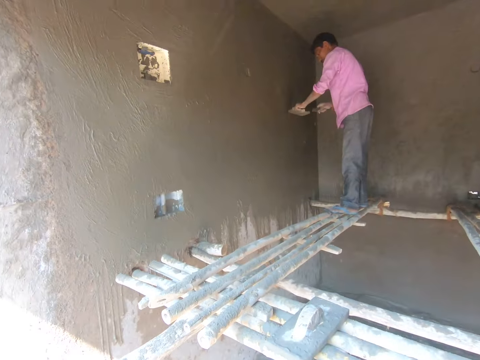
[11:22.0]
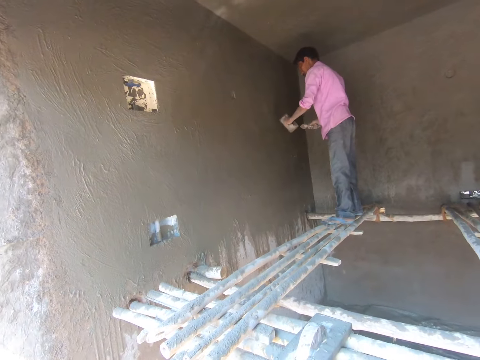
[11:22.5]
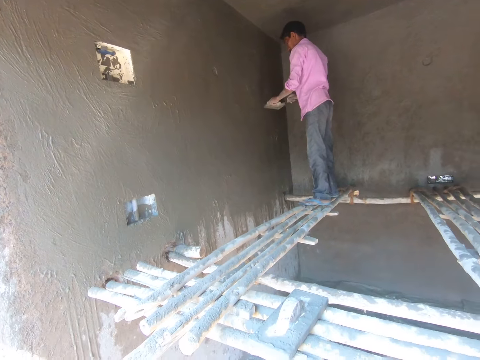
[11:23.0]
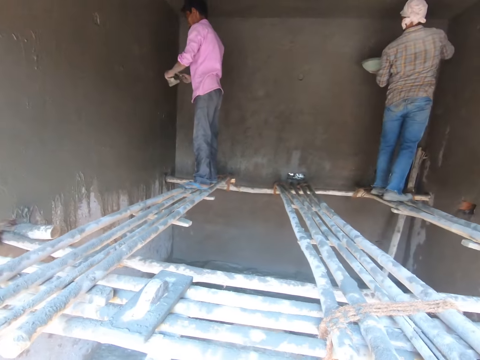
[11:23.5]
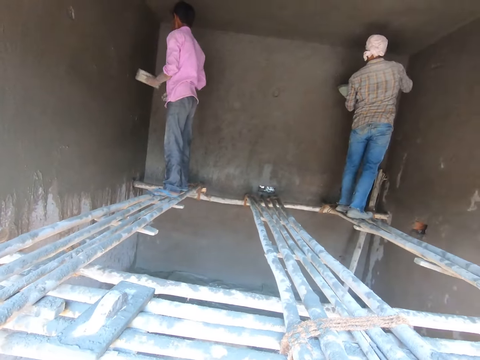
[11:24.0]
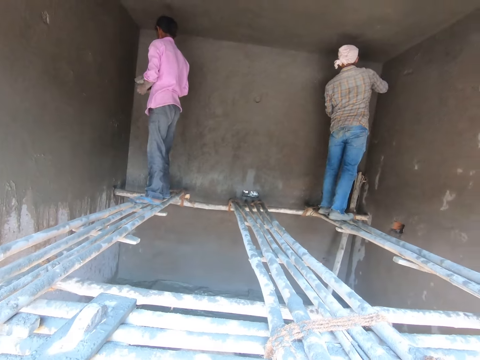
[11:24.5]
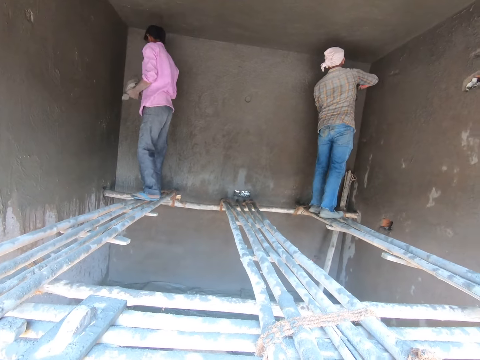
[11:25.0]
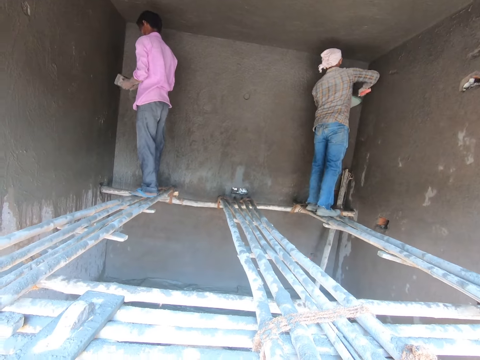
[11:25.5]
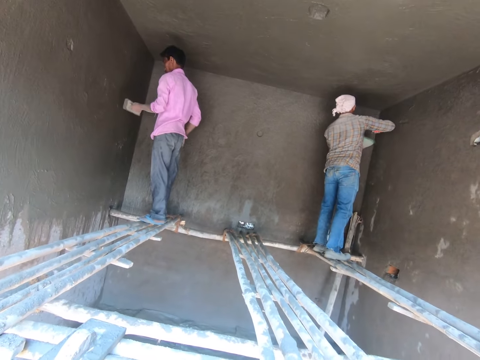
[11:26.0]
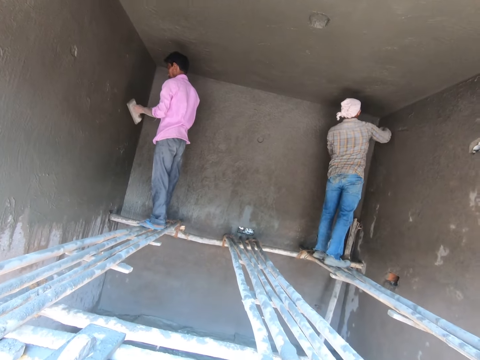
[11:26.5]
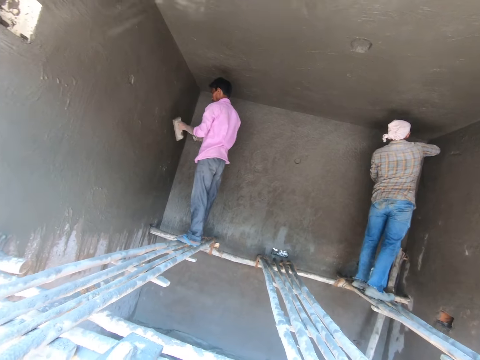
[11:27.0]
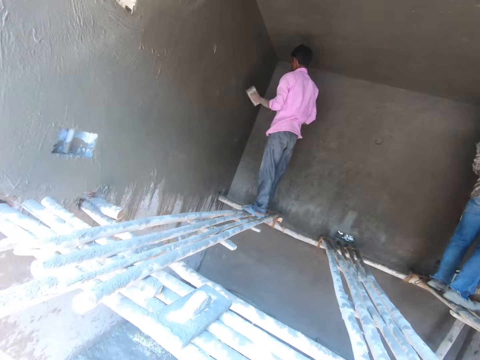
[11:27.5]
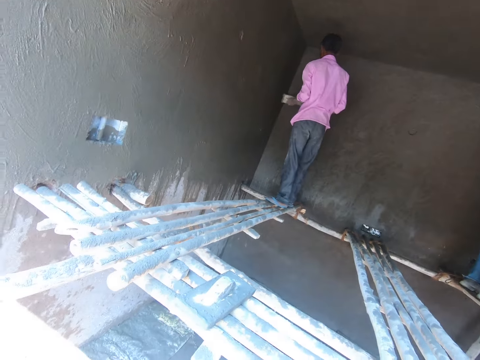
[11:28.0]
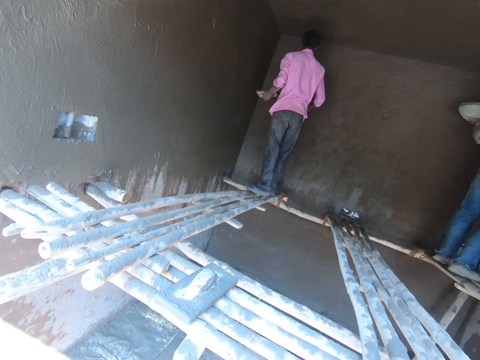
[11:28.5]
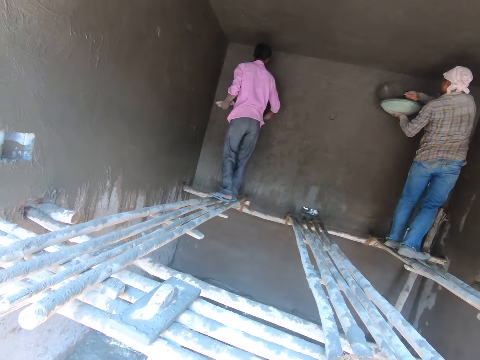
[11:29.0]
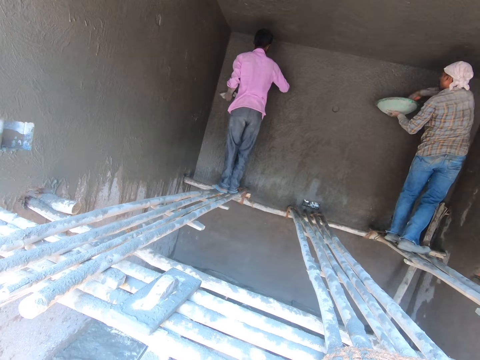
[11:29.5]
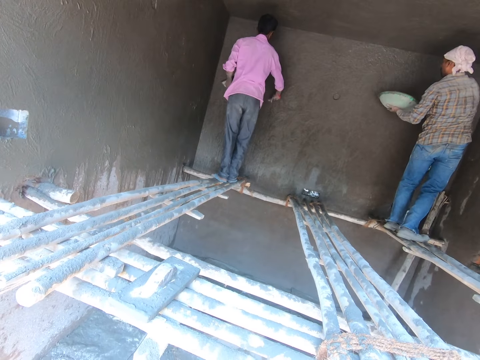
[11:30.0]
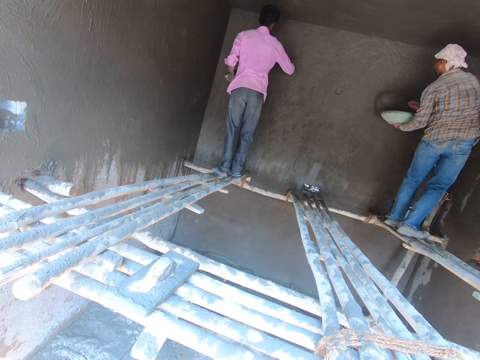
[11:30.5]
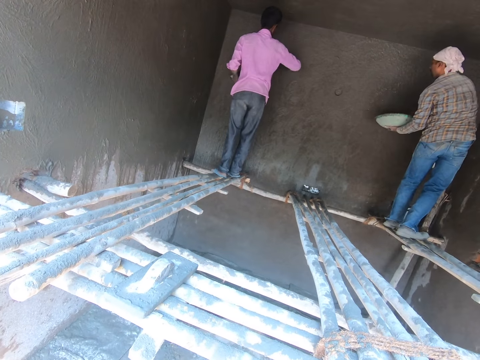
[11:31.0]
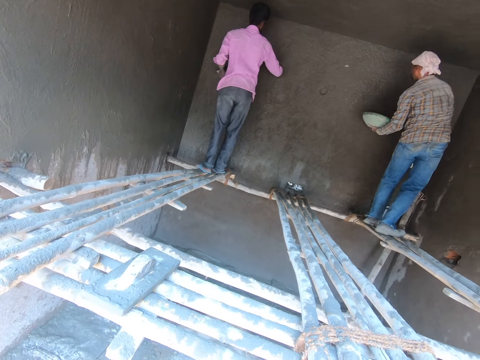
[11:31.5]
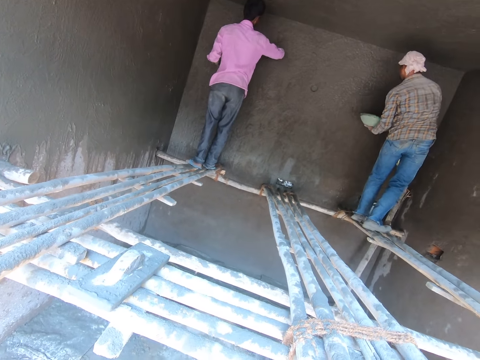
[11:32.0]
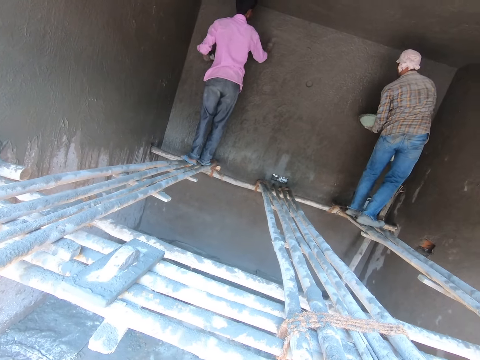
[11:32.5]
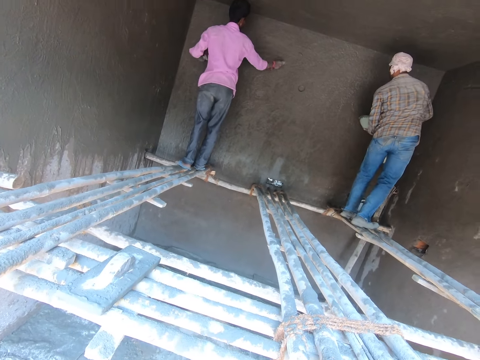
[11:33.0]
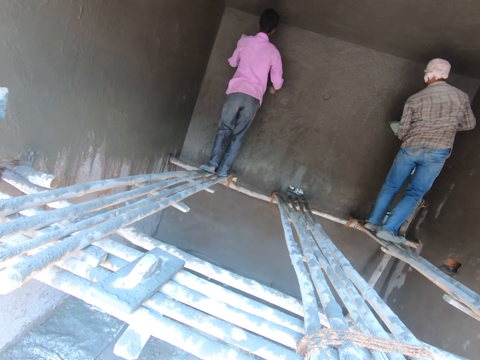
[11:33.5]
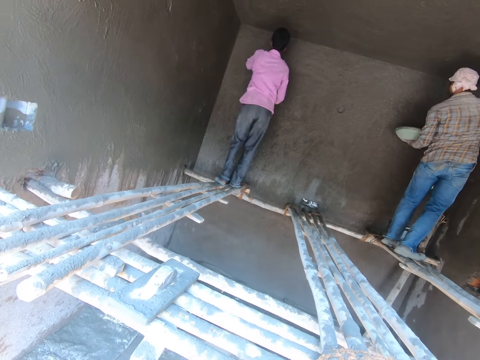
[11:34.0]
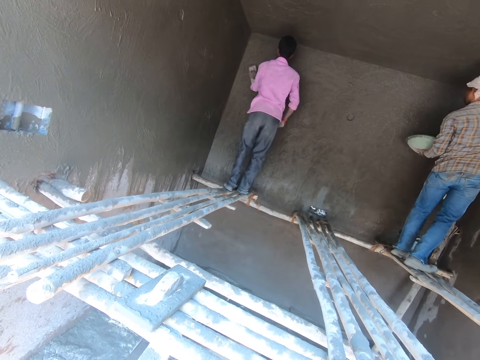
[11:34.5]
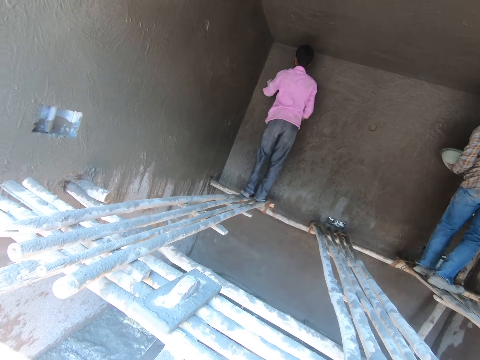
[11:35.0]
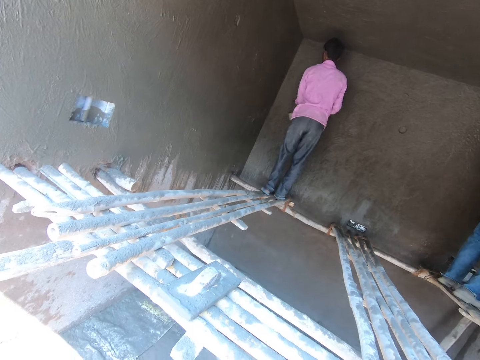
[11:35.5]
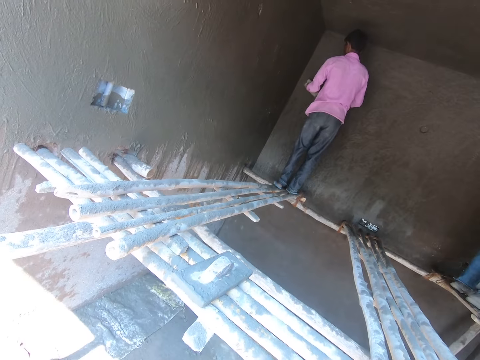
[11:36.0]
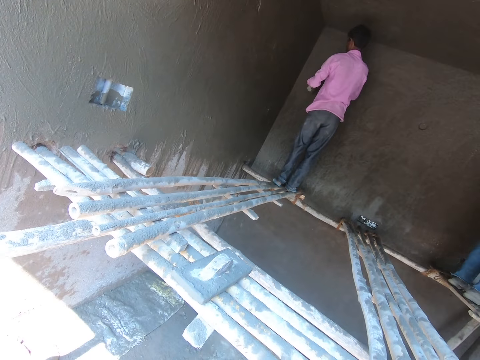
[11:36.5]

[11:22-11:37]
The camera wearer looks at the wall. A man applies the mixed cement on the wall with a trowel.

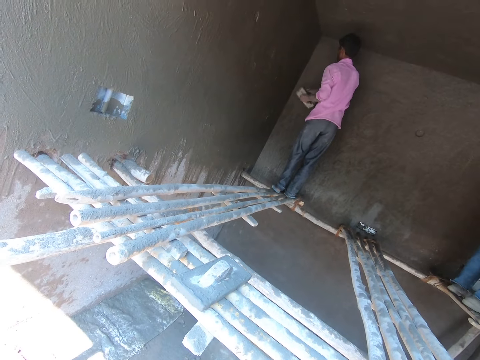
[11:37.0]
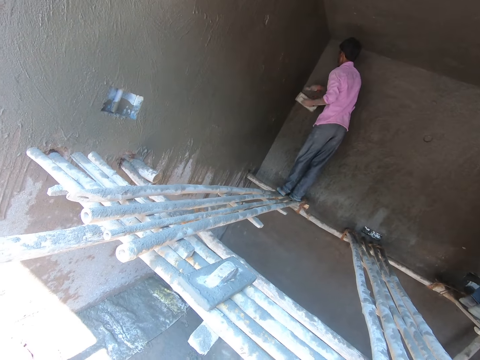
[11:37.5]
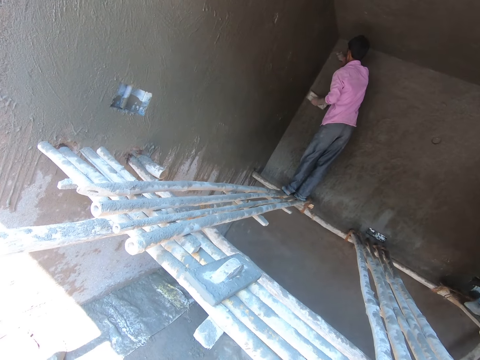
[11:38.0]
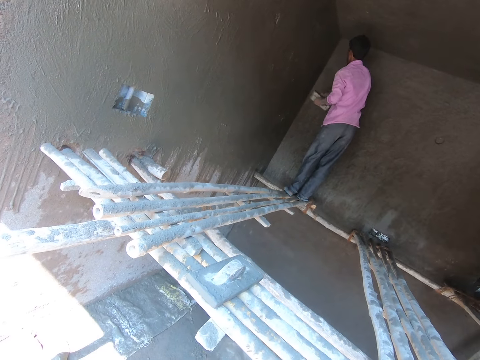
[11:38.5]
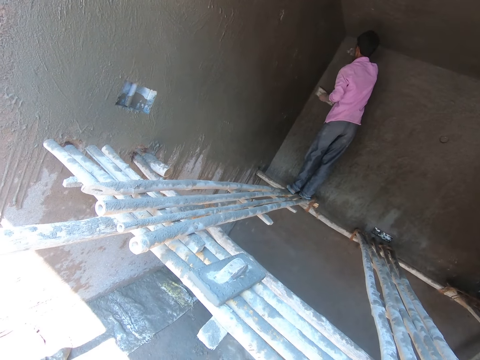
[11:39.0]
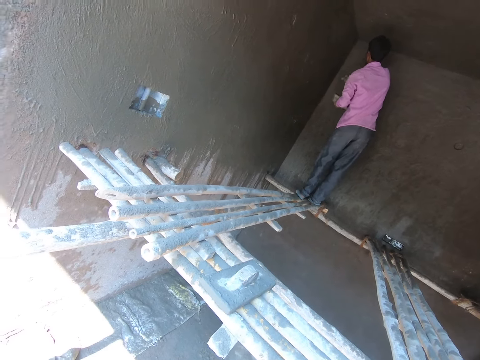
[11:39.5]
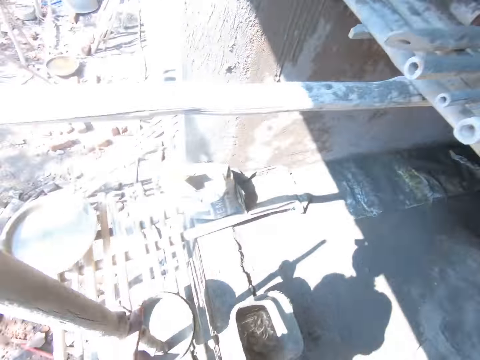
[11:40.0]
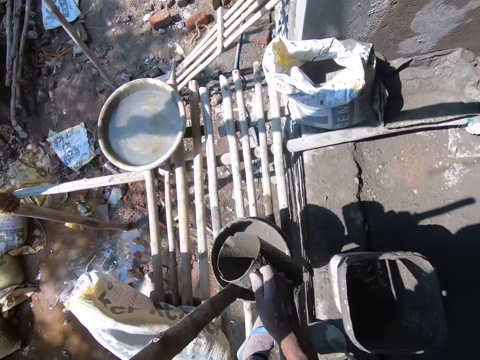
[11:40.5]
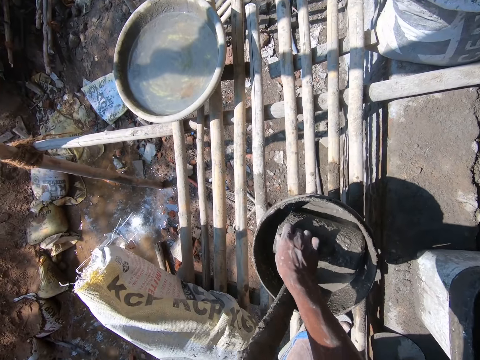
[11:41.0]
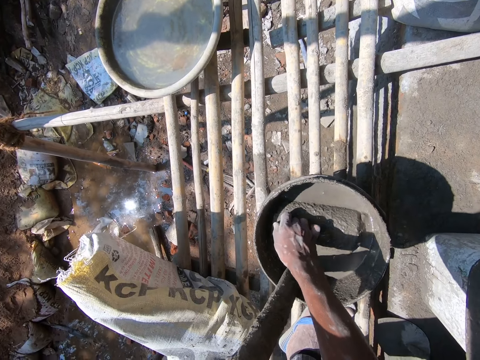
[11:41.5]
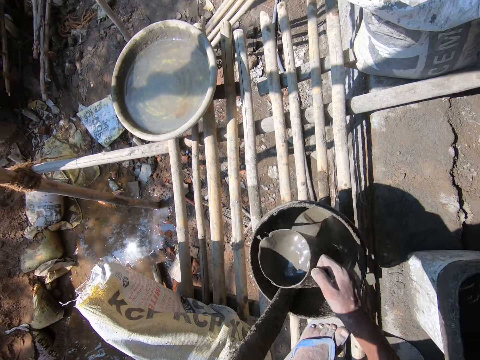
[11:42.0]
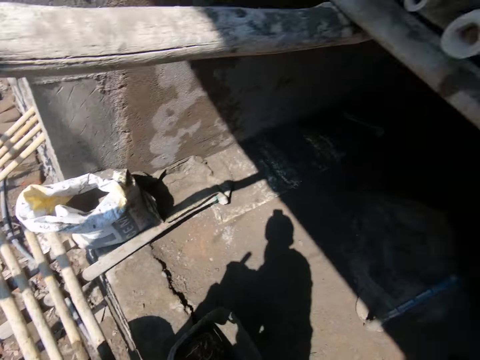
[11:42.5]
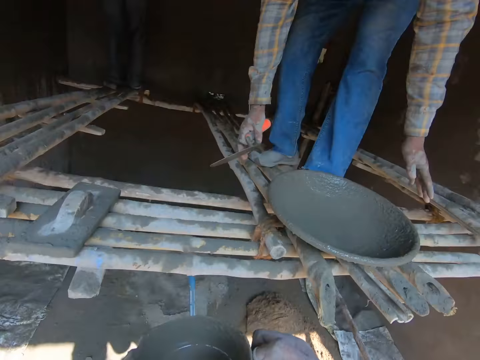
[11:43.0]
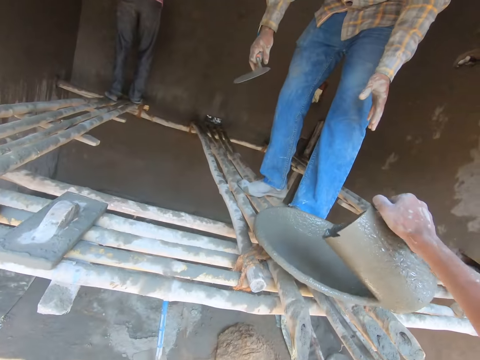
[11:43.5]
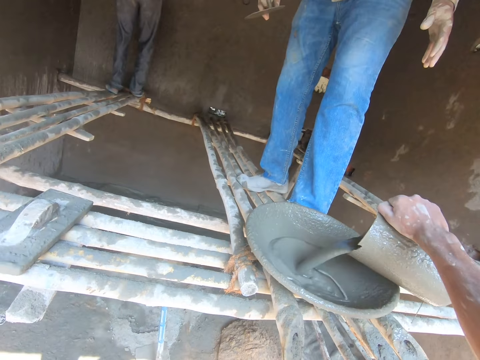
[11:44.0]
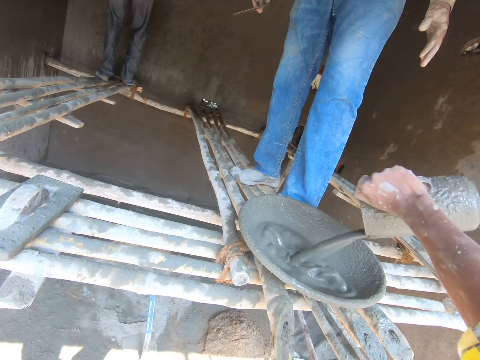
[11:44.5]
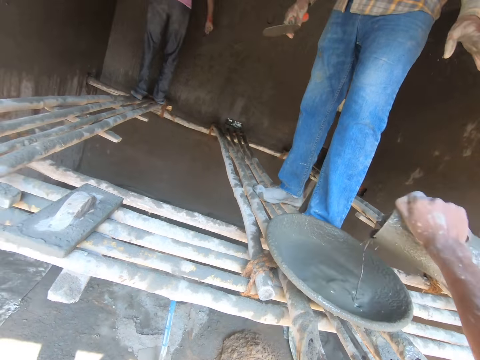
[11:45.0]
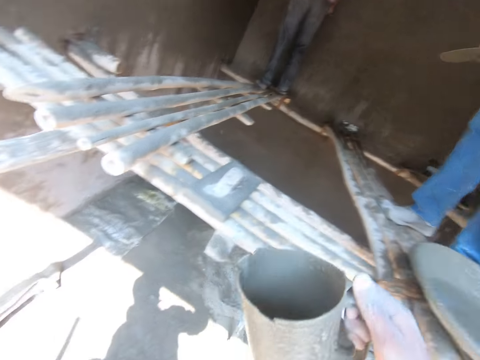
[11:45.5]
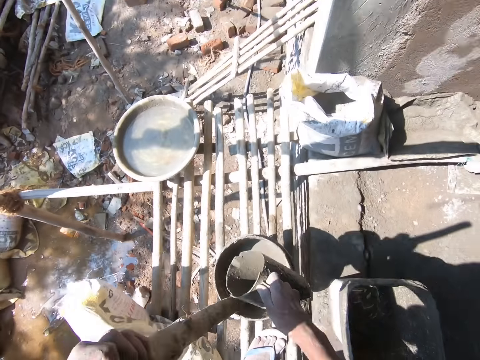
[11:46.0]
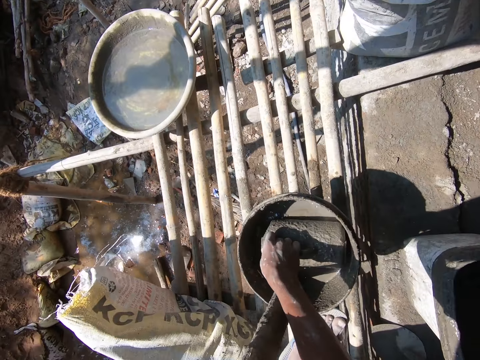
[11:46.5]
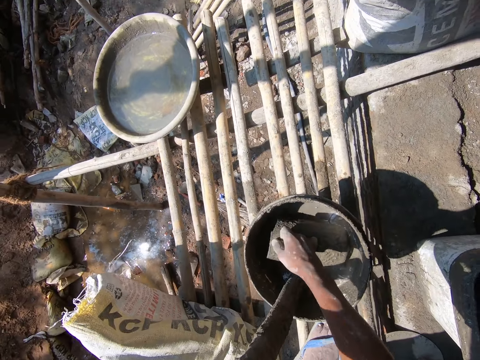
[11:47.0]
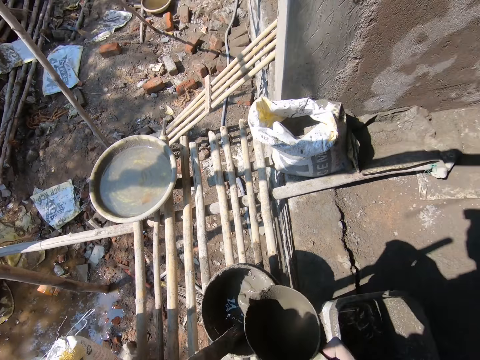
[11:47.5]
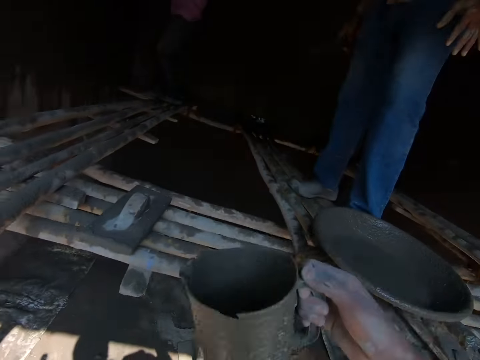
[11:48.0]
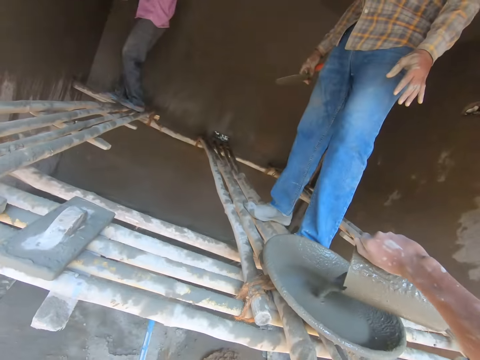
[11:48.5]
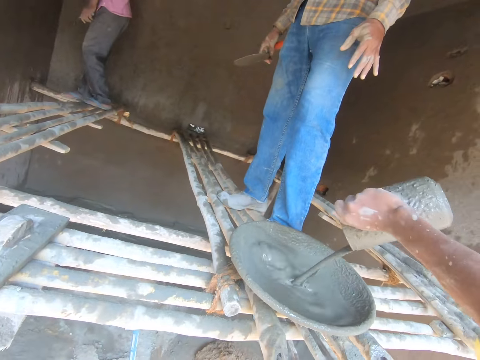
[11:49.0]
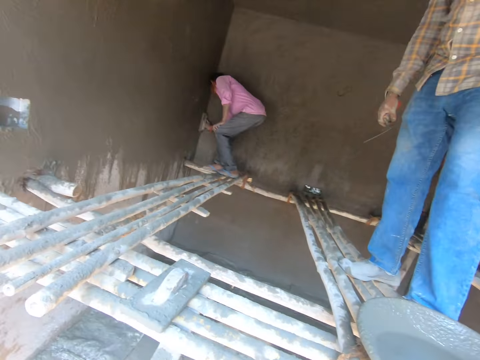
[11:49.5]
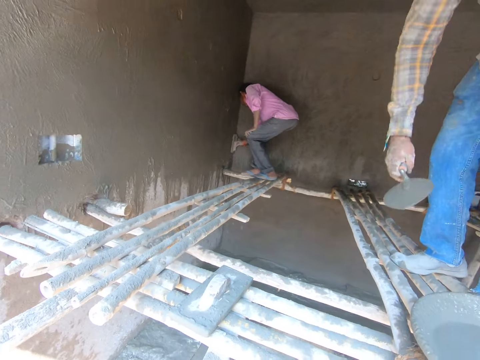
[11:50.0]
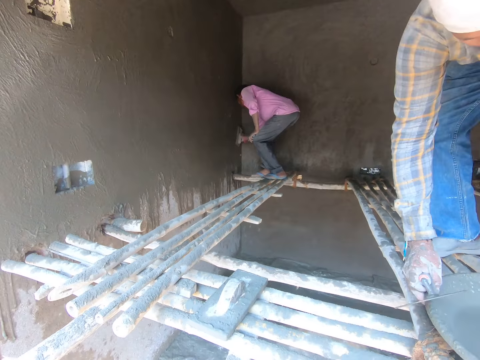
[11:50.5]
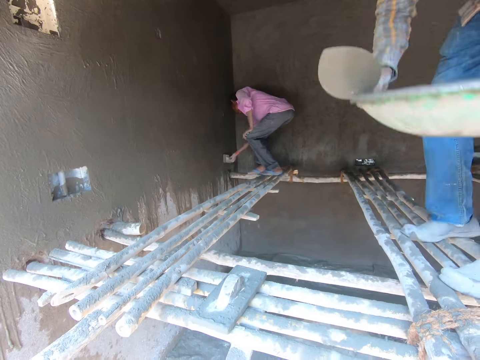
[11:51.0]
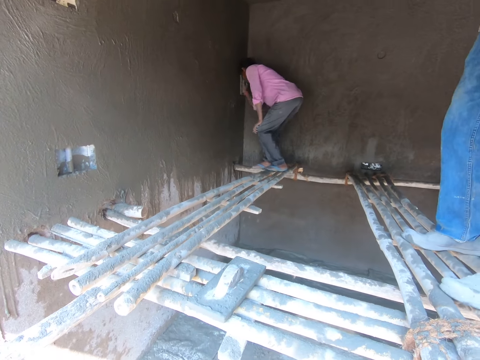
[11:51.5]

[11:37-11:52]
The camera wearer fetches the mixed cement from the bucket with a jug. They pour the mixed cement in the basin with the jug. They fetch the mixed cement from the bucket with the jug. They pour the mixed cement in the basin with the jug.
